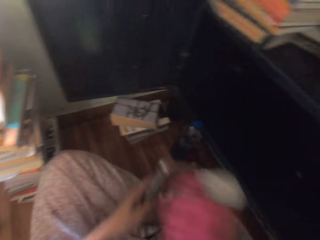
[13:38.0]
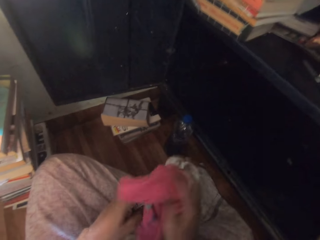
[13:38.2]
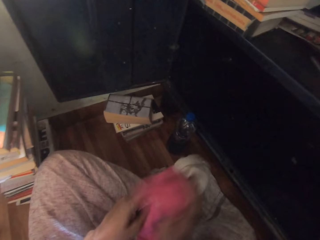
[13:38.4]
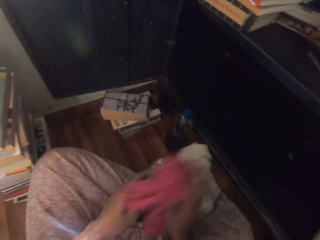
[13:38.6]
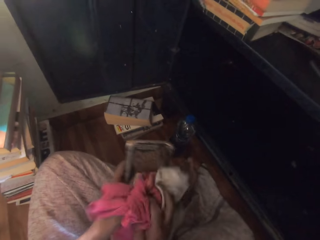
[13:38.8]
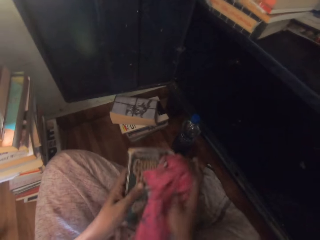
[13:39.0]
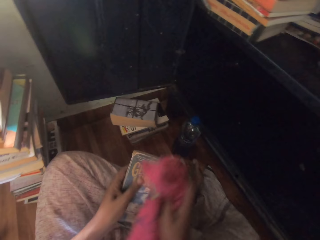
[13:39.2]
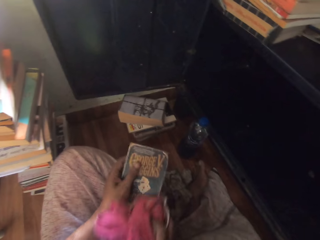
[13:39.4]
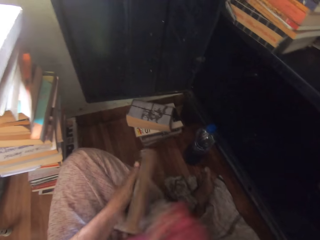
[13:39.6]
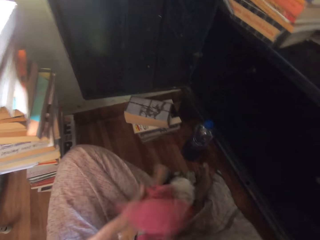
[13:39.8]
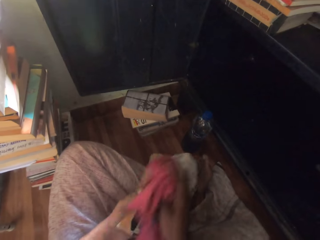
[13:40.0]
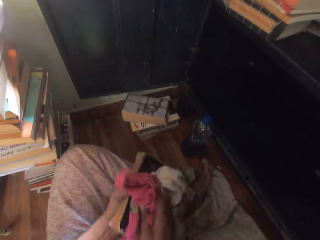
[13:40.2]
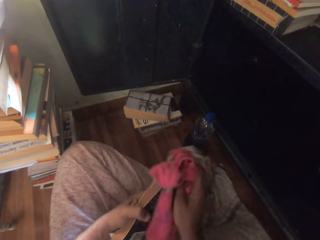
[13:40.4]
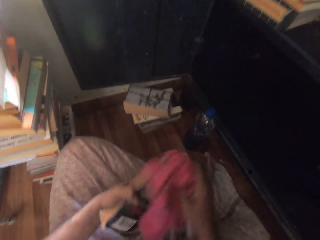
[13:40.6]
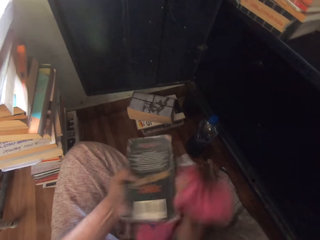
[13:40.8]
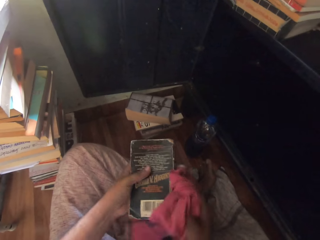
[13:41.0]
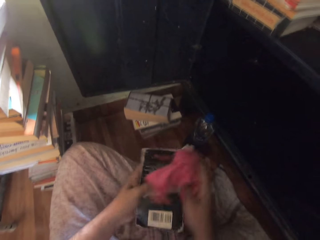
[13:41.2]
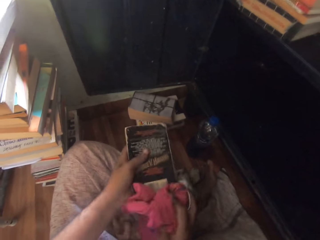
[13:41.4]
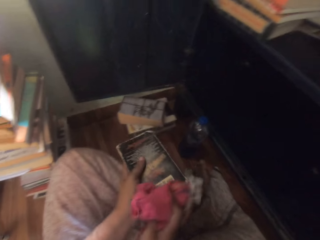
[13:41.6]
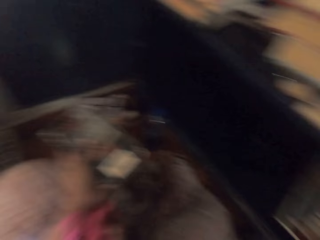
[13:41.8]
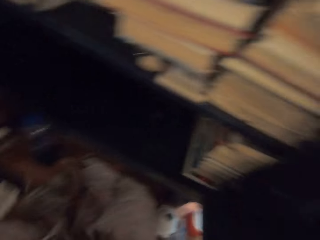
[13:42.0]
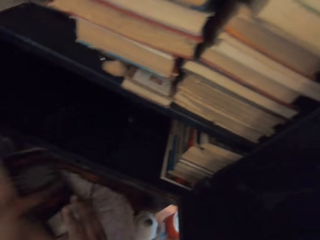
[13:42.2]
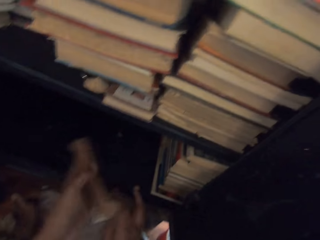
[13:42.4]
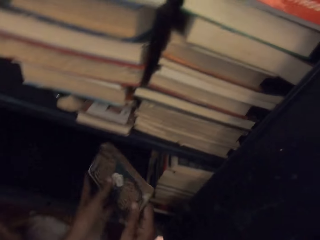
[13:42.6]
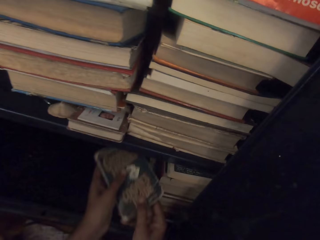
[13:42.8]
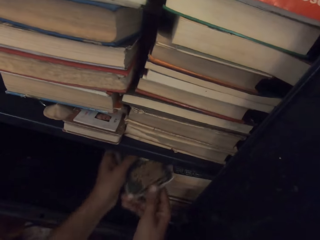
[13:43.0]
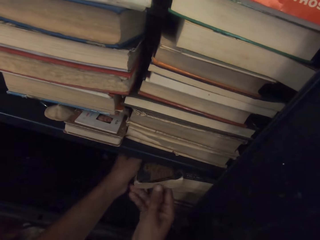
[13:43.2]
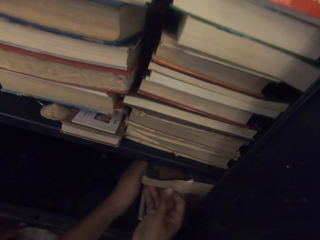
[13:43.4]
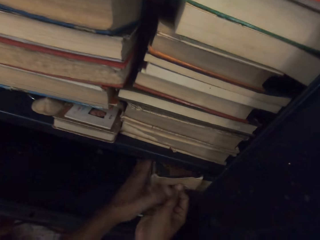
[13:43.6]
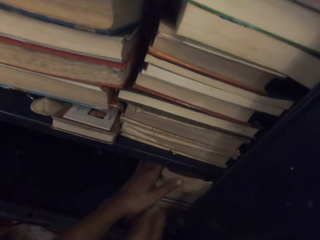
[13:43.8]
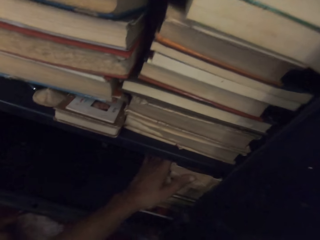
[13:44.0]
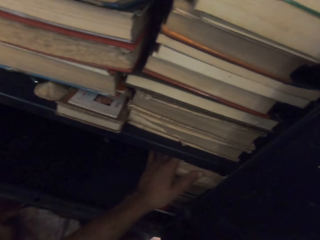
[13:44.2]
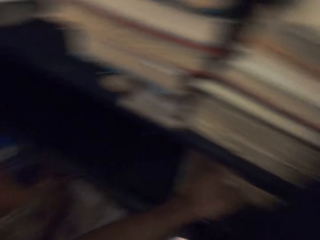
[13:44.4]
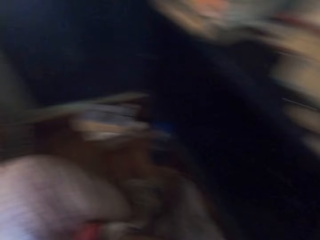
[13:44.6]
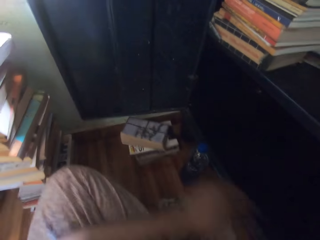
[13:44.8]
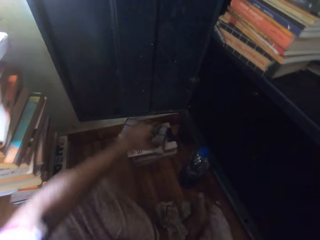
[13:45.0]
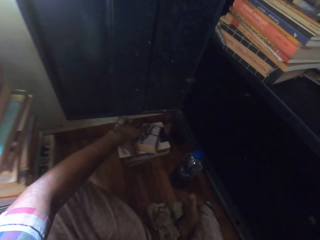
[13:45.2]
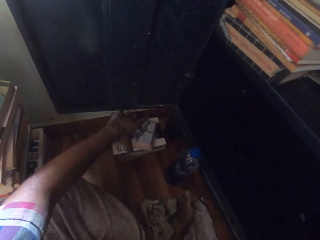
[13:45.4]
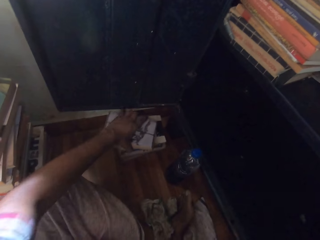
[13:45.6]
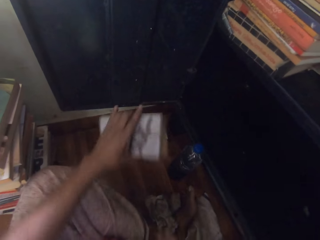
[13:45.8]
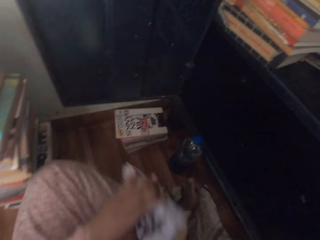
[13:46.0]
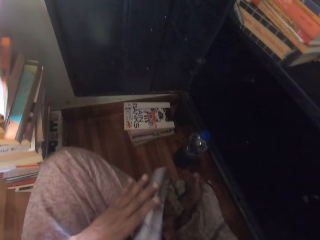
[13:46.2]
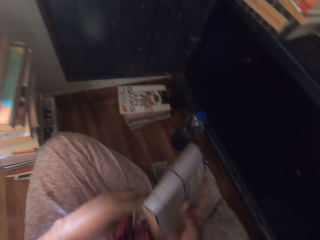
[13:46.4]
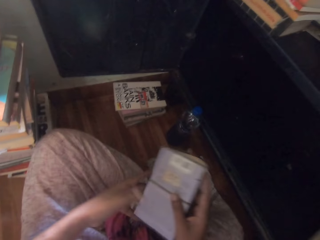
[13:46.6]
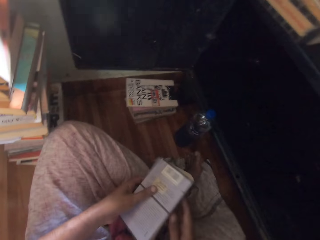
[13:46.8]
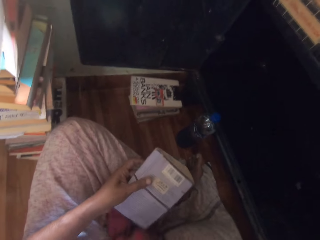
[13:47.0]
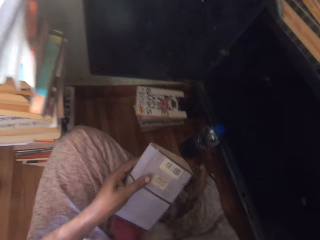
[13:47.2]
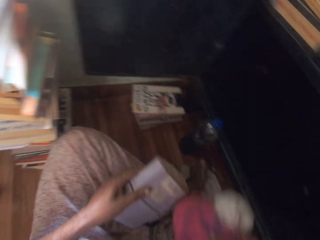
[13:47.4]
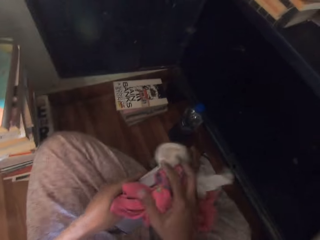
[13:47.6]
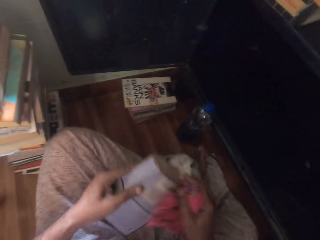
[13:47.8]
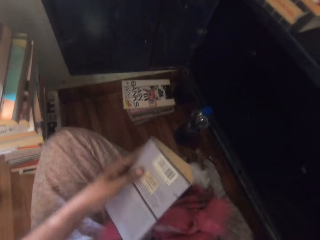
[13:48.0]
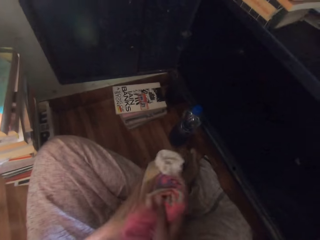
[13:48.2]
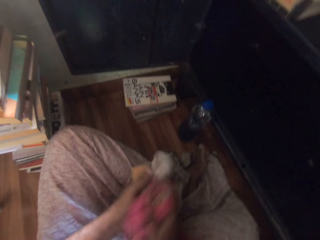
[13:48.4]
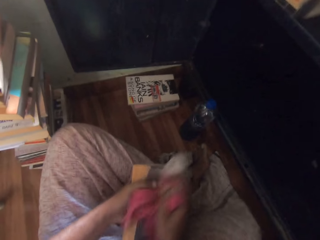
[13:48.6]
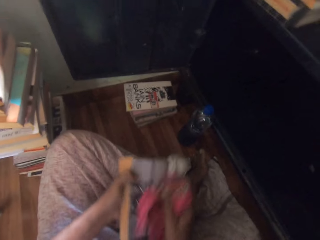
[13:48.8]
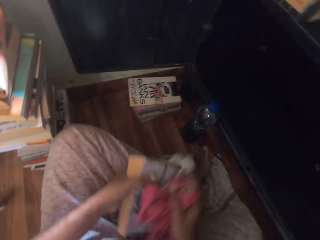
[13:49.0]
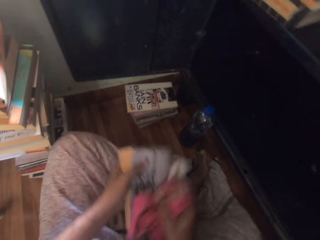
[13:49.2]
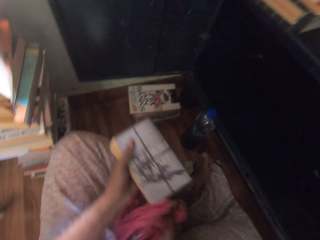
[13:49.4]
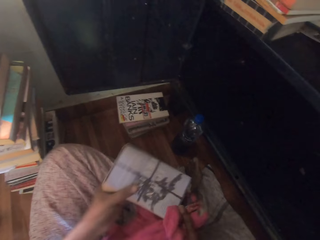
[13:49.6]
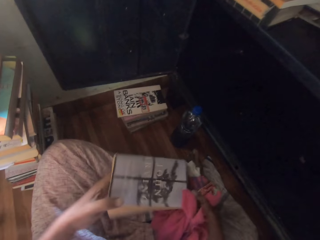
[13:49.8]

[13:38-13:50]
The camera wearer picks up the towel on the floor with his right hand. They clean the book in his left hand with the towel in his right hand. They place the book inside the cabinet with his hands. They pick a book from the books on the floor with her left hand. They pass the book in her left hand to her right hand. They pass the book in her right hand to her left hand. They pick the cloth from her cloth with her right hand. They clean the book with the cloth in her right hand.

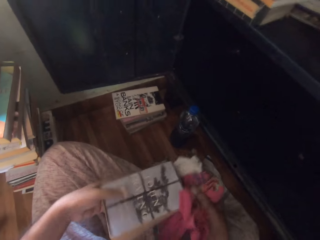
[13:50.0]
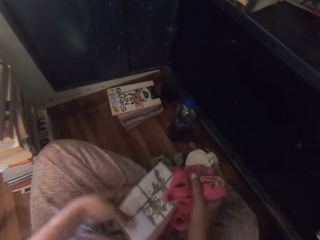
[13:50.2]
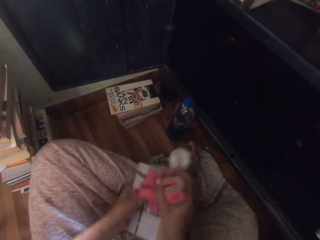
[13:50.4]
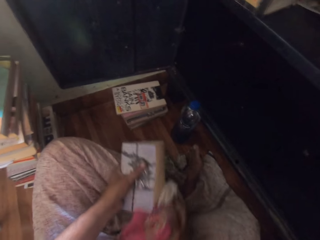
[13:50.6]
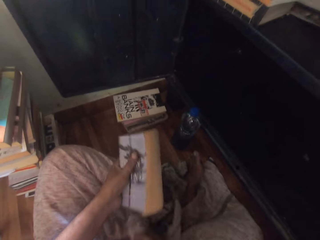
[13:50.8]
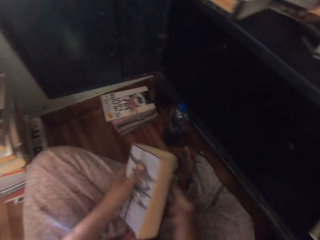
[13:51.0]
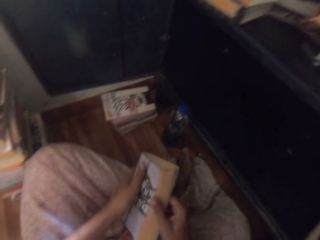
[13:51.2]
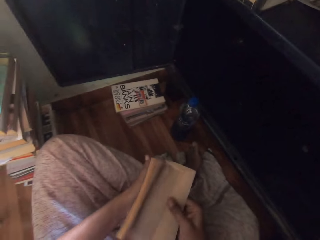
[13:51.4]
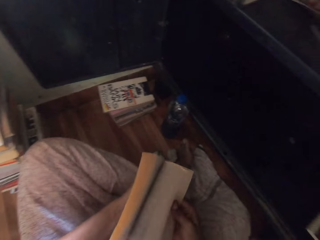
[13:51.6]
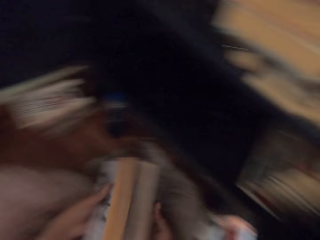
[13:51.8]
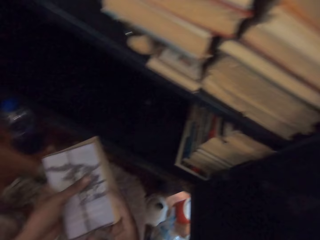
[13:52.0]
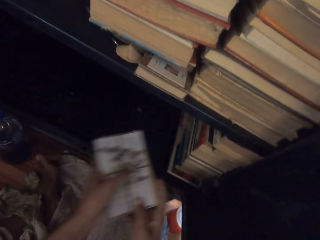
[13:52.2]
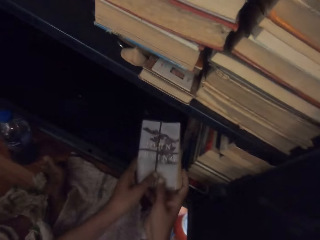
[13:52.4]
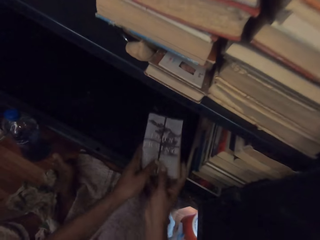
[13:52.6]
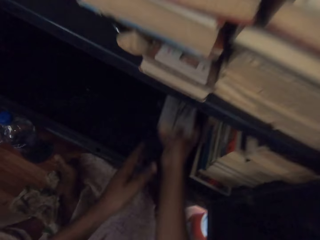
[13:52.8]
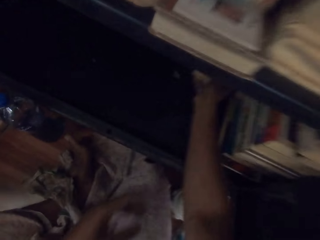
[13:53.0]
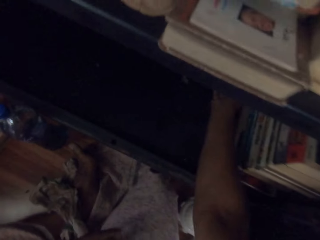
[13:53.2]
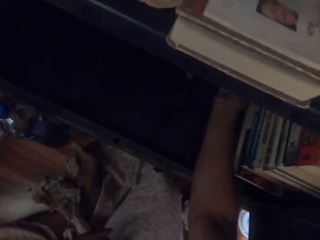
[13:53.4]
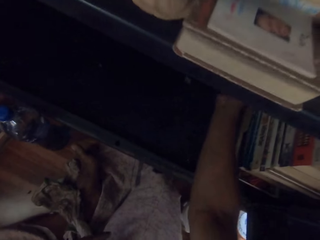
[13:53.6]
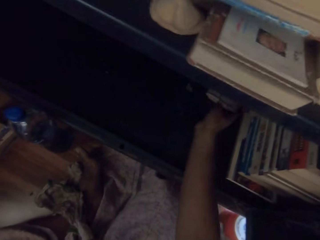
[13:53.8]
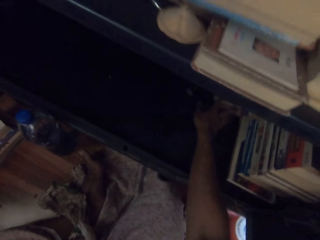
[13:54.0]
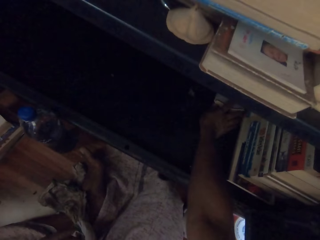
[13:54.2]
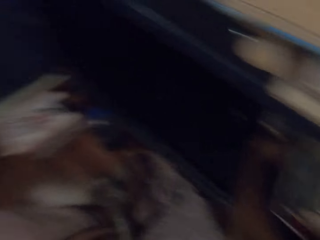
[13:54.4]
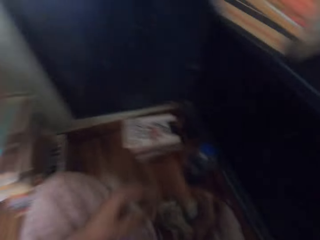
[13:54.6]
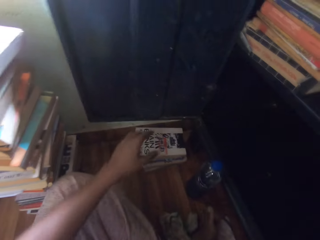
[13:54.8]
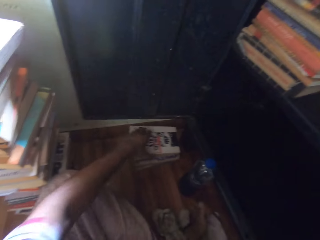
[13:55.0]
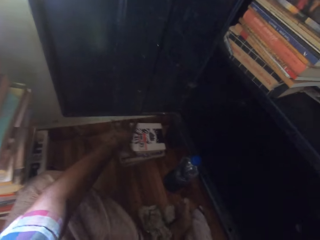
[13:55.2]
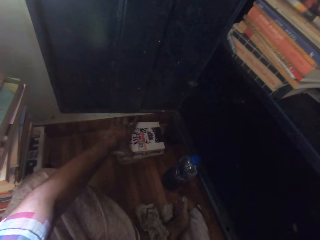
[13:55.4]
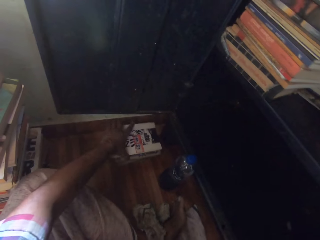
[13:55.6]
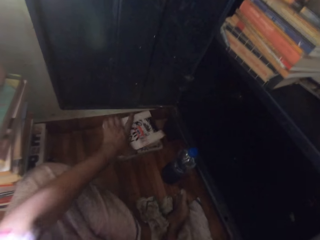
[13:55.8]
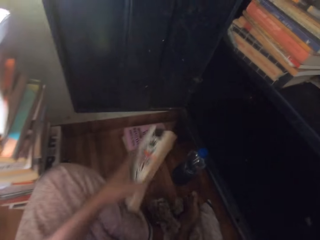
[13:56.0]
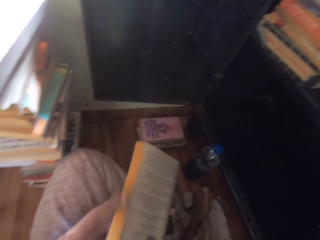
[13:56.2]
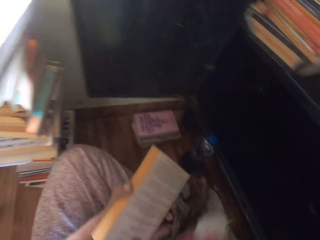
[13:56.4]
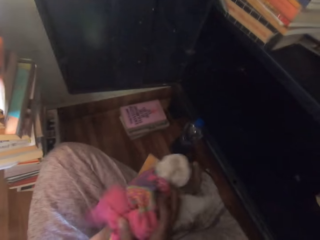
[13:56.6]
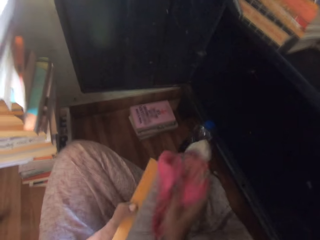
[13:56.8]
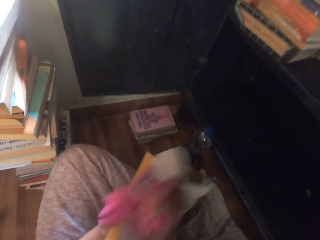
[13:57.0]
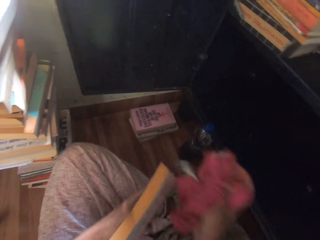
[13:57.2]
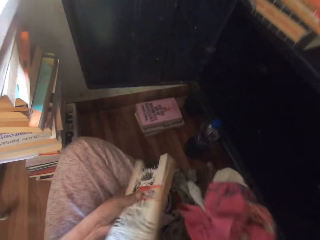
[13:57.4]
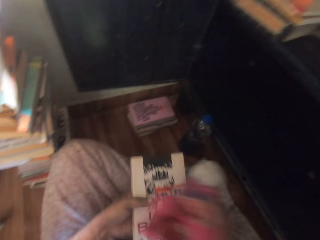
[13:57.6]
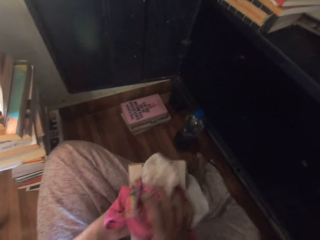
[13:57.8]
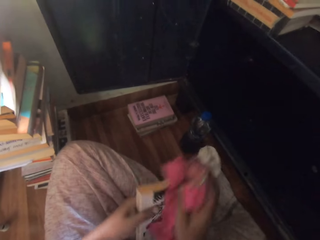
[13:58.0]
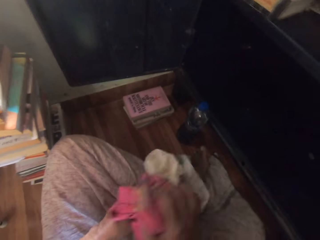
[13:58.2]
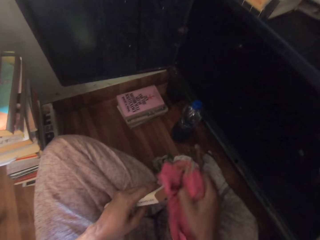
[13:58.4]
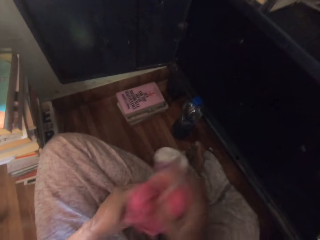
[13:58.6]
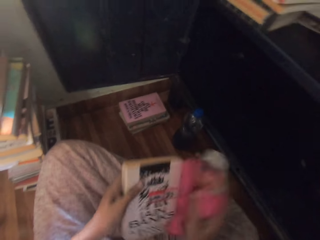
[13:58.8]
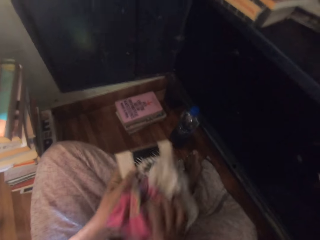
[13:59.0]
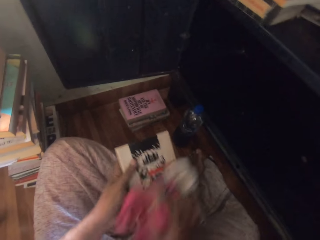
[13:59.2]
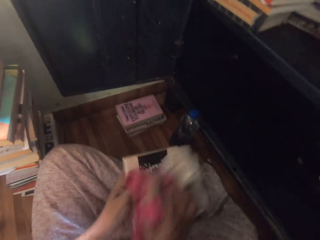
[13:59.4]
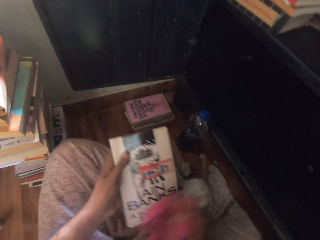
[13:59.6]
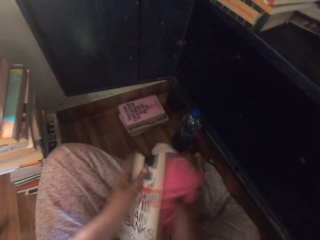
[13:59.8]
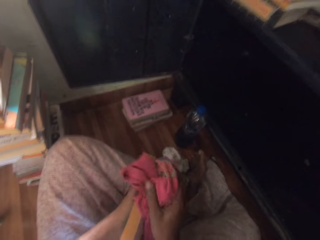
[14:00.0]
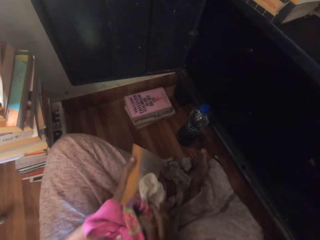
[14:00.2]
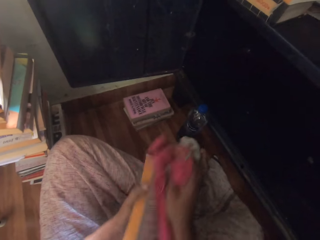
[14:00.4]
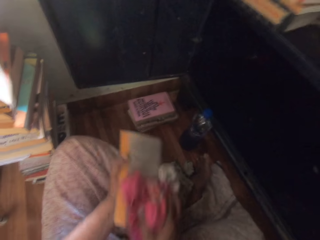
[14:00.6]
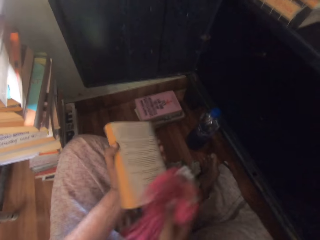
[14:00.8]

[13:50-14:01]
The camera wearer drops the cloth in her right hand on her cloth. She flips the pages of the book in her hands. She places the book in the shelf with both hands. She adjusts the book in the shelf with her right hand. She turns. She picks a book from the books on the floor with her left hand. She cleans the book with the cloth in her right hand. She turns the book in her left hand. She cleans the book with the cloth in her right hand.
